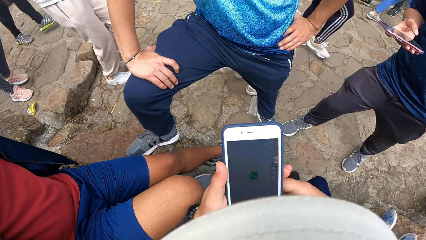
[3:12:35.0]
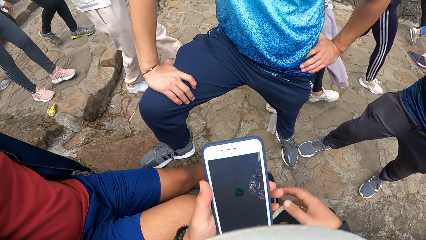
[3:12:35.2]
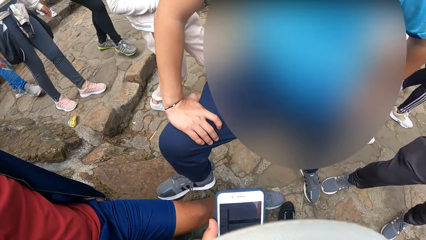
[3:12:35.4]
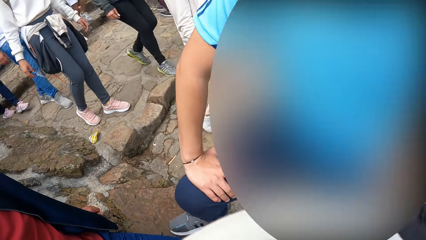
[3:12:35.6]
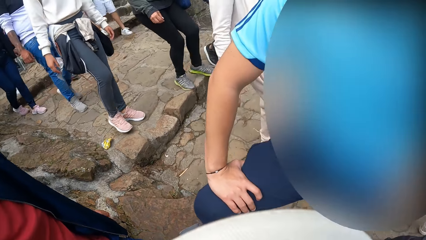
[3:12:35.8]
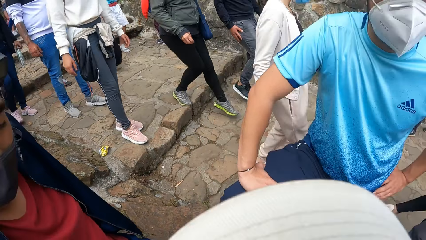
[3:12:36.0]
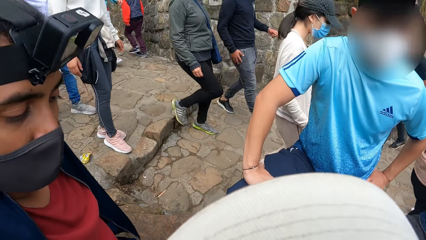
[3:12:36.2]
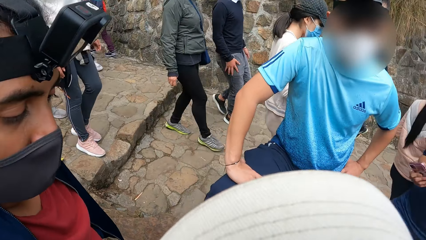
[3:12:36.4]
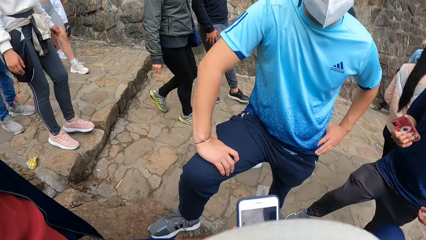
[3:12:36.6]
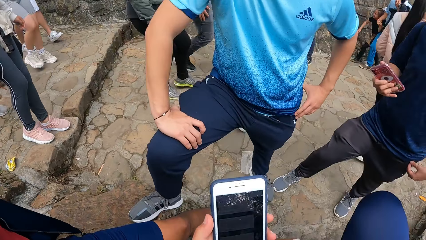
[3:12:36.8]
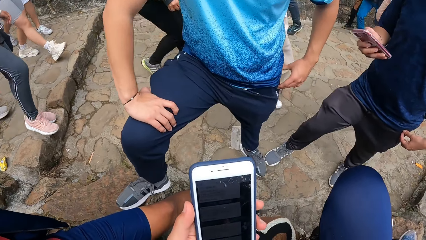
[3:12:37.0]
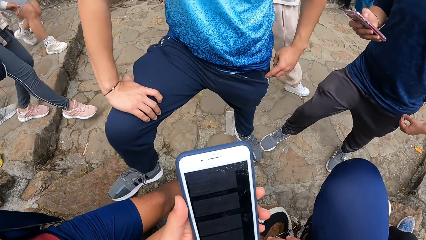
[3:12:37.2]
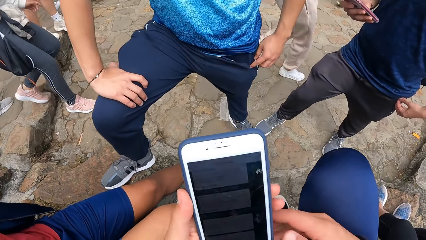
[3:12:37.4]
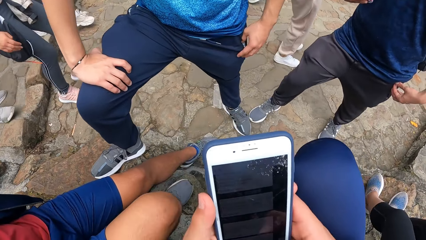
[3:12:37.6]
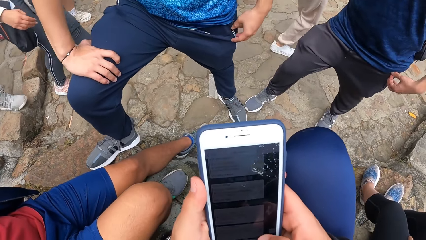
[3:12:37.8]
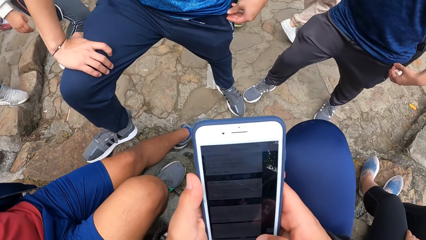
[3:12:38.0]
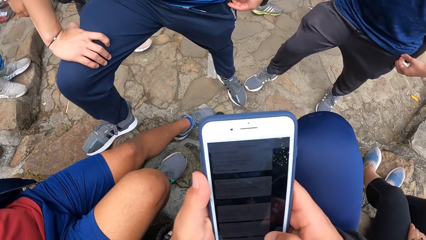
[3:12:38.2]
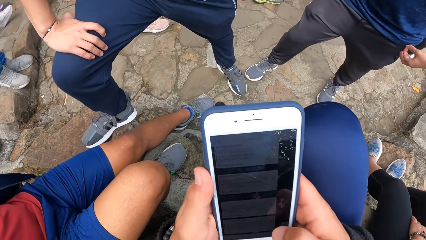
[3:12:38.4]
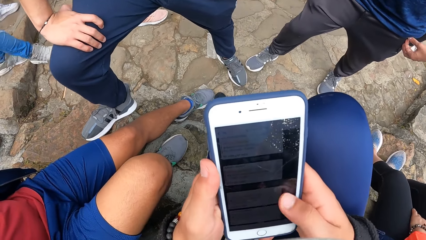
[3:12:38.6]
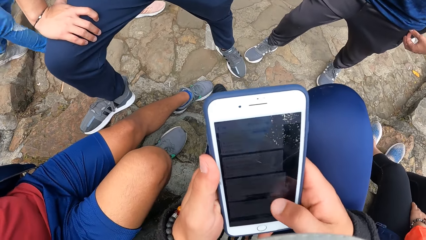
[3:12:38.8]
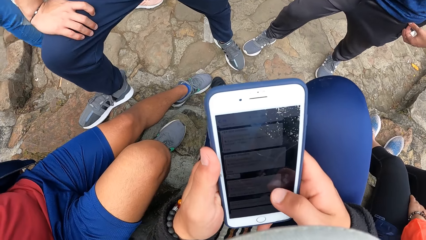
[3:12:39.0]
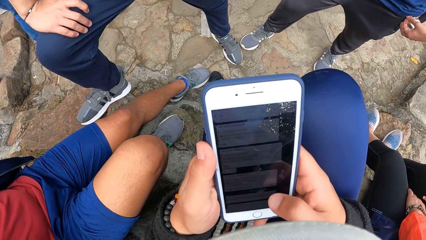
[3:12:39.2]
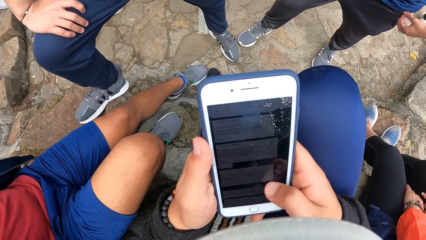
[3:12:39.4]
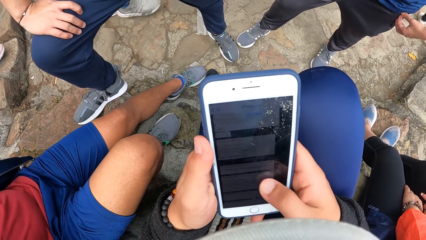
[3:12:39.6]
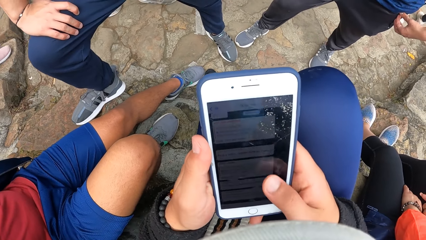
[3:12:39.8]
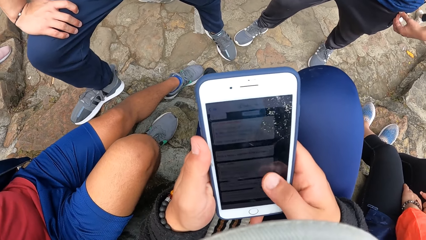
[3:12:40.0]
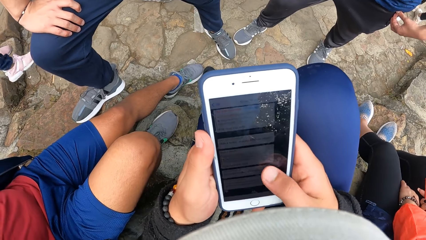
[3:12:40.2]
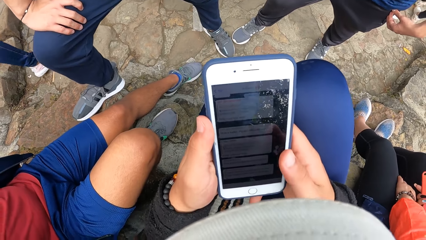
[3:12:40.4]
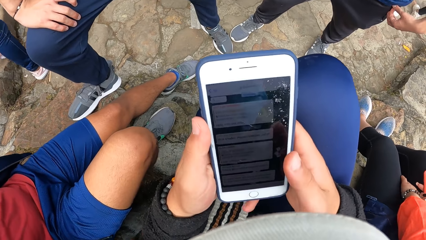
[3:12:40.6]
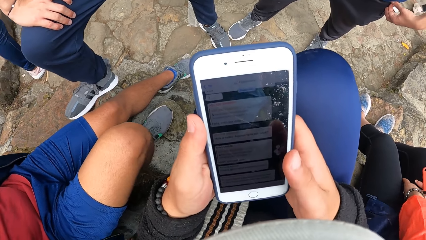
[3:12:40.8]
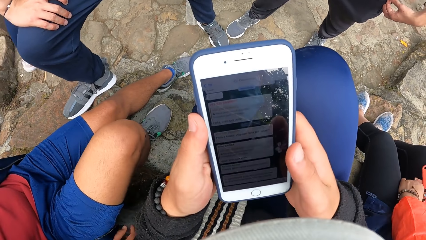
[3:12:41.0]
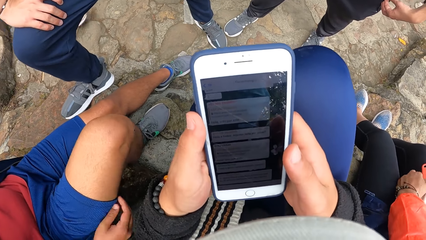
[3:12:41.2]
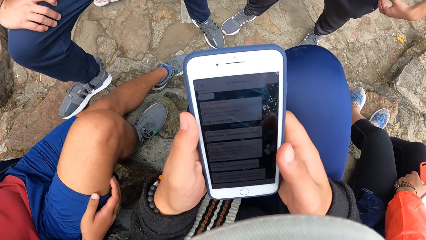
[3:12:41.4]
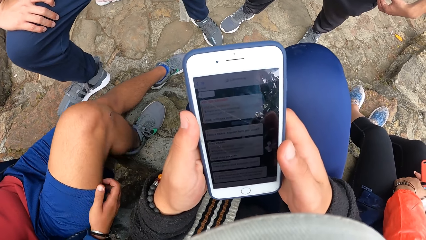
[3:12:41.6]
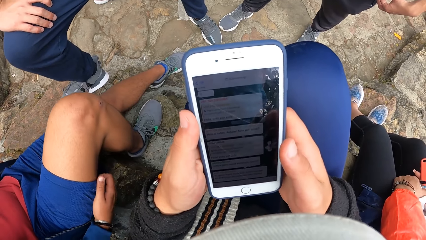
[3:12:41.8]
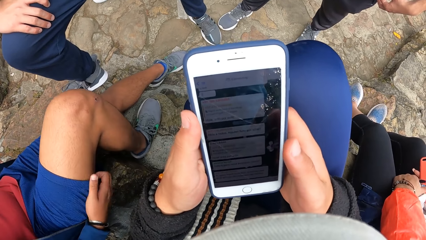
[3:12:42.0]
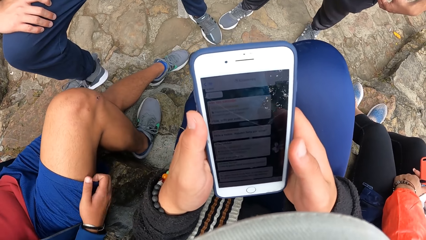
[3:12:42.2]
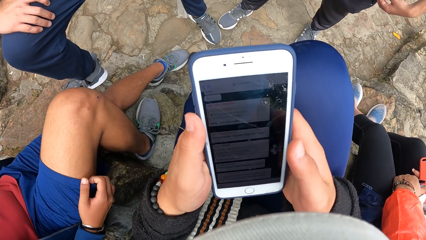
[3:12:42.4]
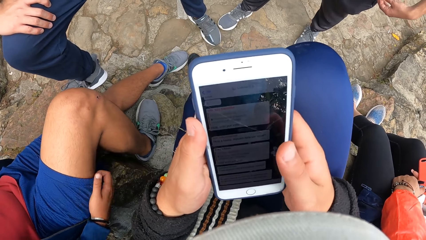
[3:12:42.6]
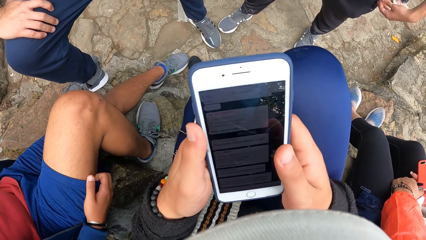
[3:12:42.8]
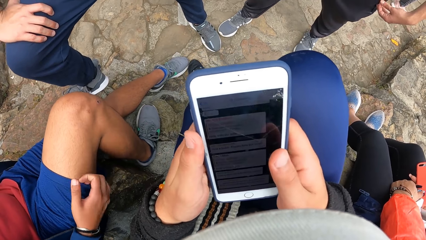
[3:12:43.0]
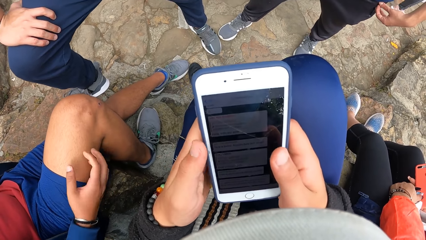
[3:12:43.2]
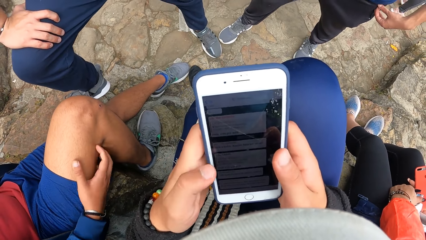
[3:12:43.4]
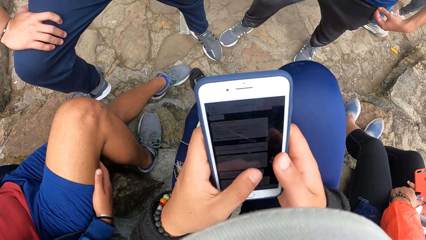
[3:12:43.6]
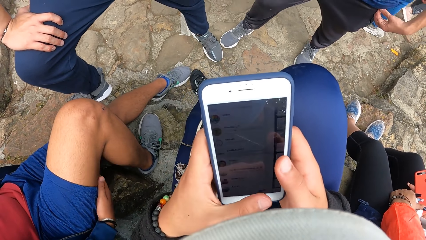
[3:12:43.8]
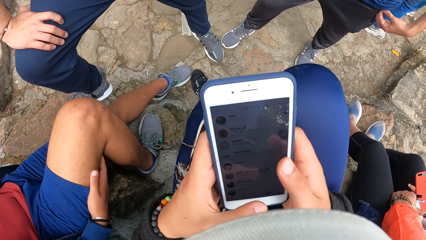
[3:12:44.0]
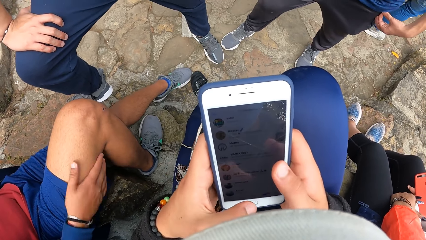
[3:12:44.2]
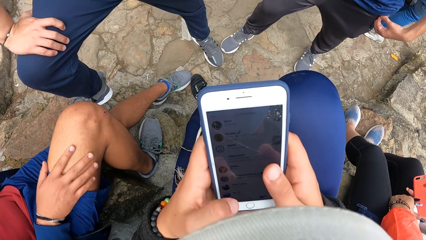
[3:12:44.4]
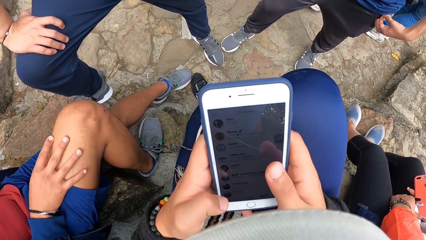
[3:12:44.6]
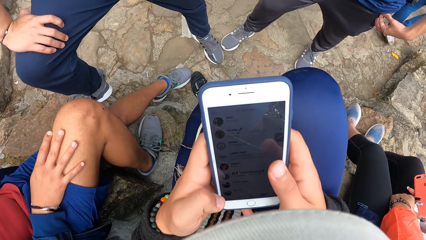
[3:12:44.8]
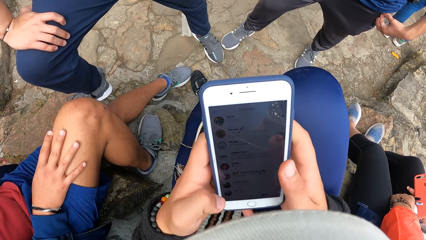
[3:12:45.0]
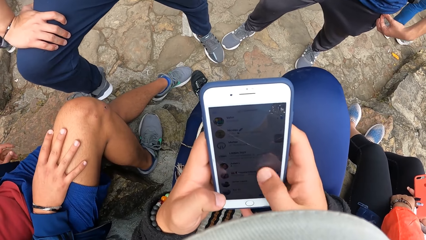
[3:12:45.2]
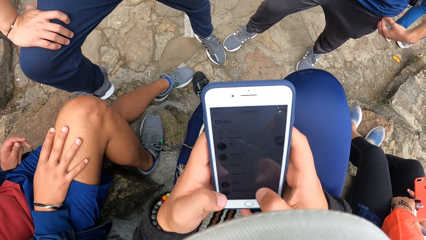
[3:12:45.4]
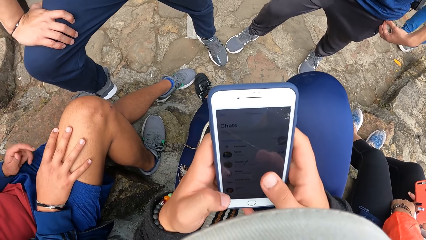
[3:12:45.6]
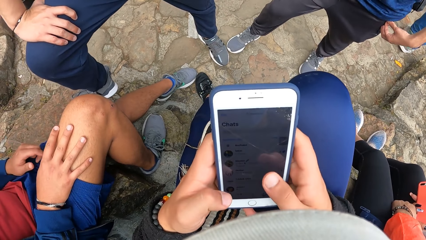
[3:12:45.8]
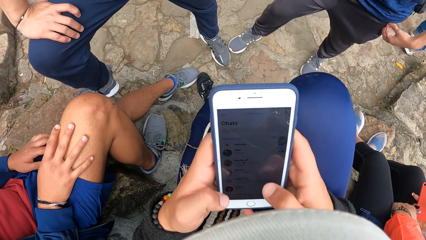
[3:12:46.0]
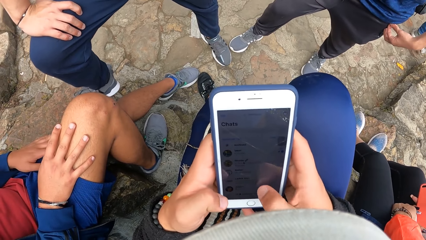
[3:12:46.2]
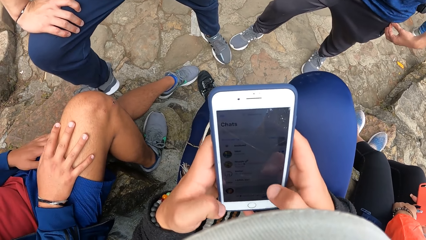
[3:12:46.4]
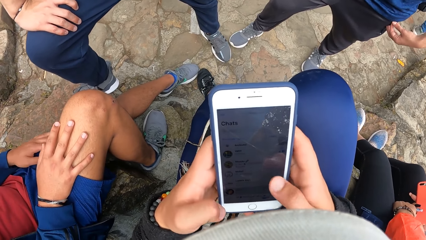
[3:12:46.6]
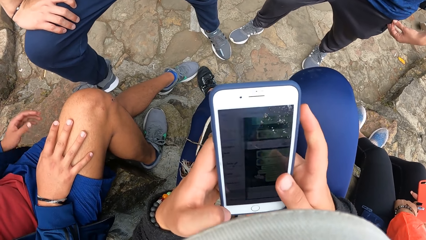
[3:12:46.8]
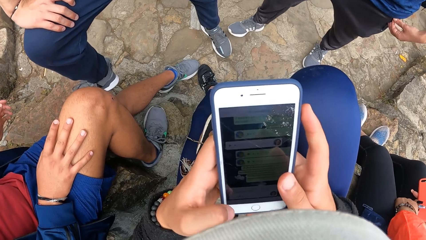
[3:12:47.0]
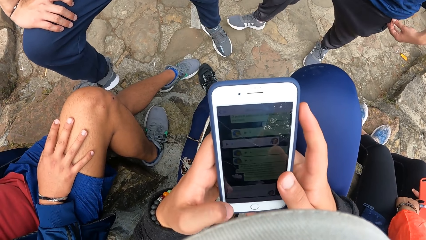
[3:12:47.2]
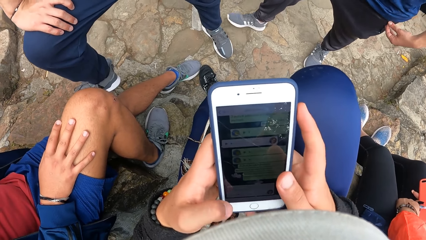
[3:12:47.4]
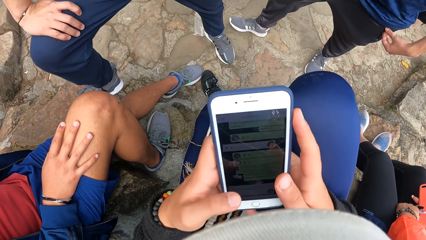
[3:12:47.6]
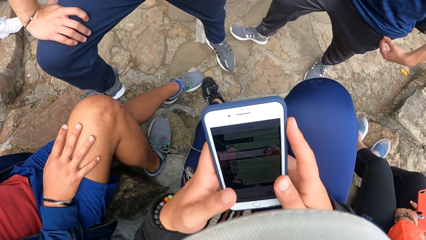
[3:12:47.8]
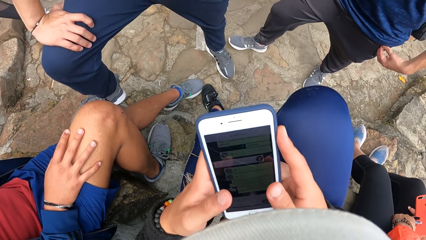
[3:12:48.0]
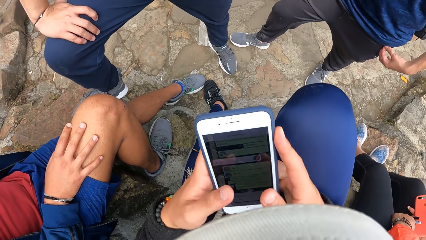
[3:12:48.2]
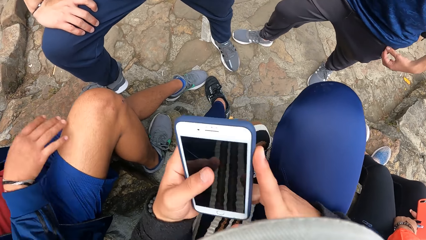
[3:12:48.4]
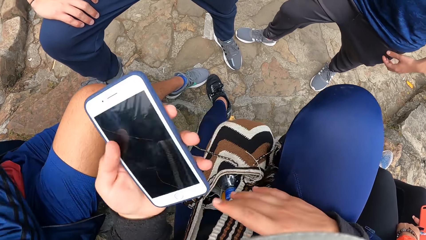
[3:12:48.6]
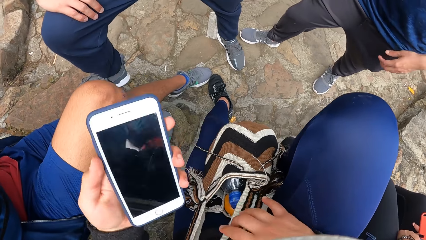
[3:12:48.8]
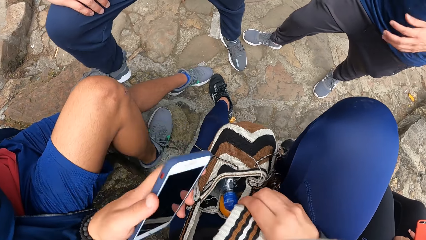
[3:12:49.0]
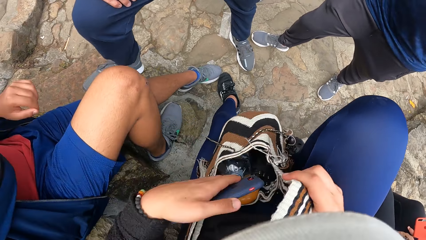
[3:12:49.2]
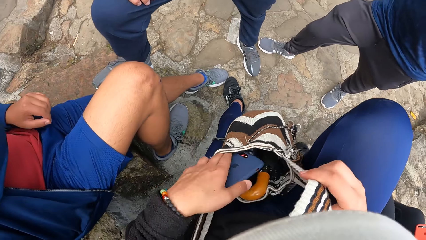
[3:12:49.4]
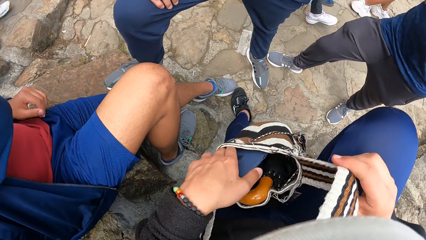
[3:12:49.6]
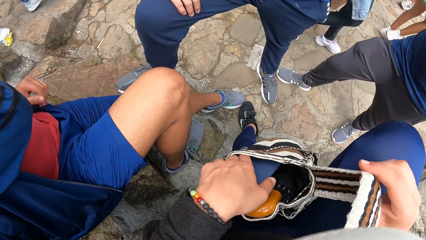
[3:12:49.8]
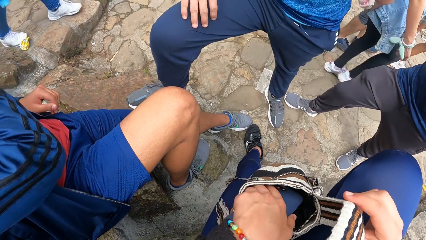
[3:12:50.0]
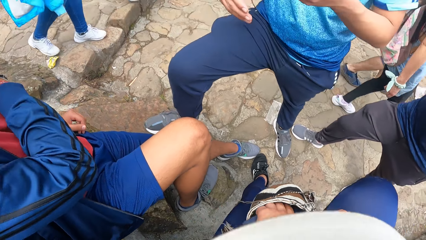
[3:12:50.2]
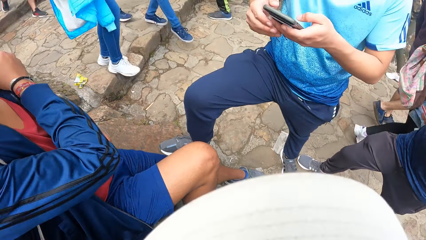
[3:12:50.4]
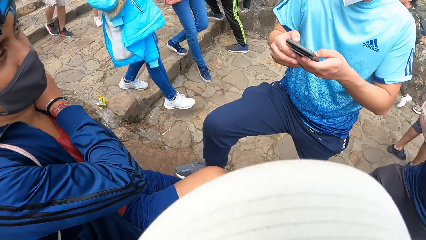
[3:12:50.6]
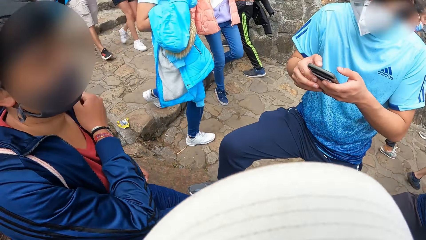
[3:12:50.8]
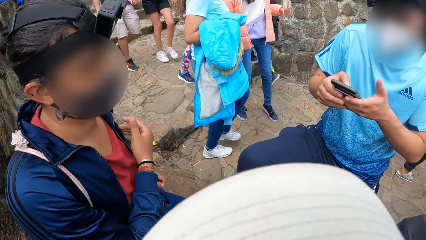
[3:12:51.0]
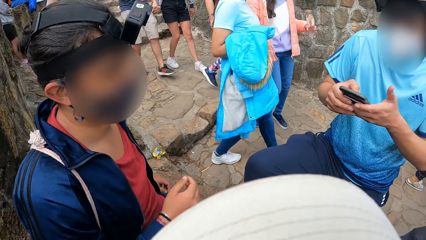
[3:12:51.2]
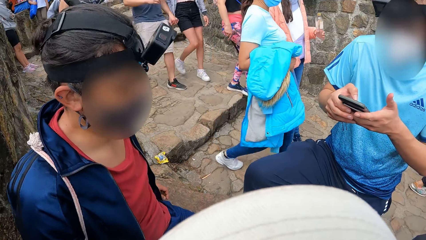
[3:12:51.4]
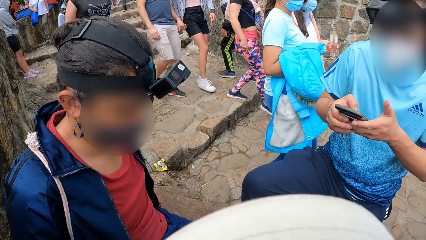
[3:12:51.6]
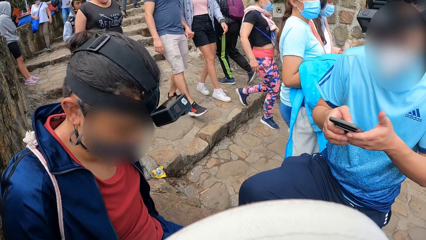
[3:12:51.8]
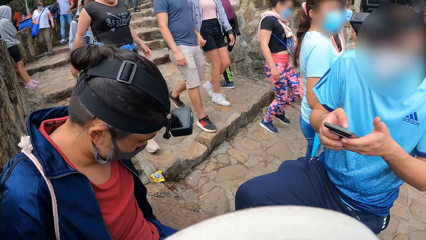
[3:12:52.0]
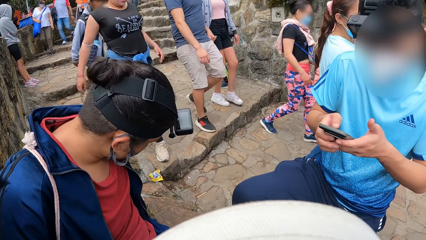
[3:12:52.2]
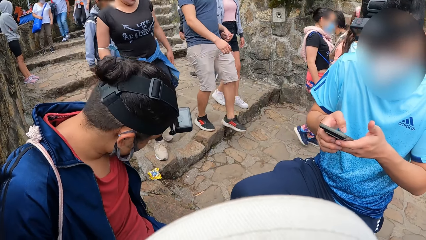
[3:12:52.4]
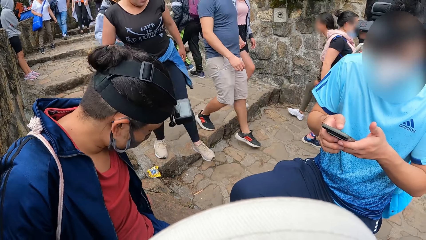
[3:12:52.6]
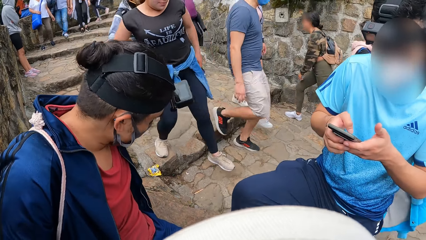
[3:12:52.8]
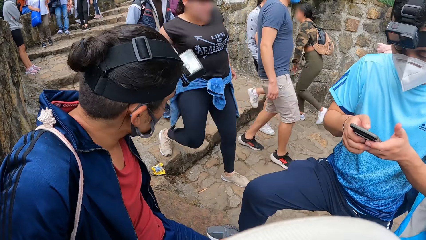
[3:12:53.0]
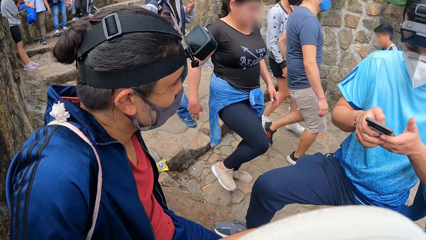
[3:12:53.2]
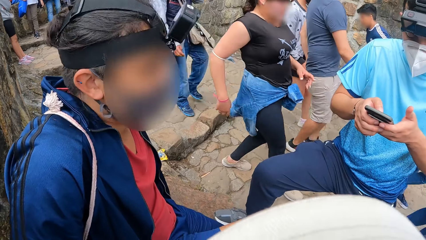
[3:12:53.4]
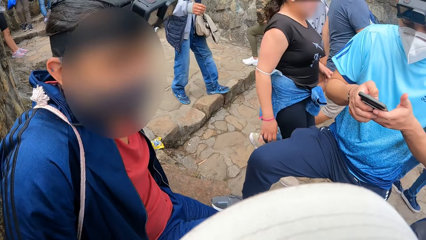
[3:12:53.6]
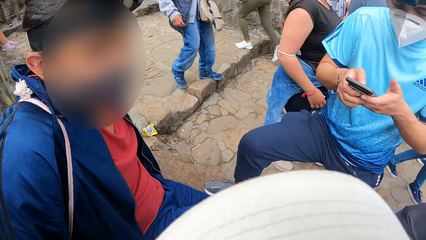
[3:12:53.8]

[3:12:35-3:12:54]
The camera wearer holds the phone with both hands and presses the phone with her right hand. The first man scratches his right lap with his right hand. The camera wearer presses the phone with her left hand. The first man places his right hand on his right lap. The camera wearer presses the phone with her right hand. The first man places his left hand on his left lap, removes his left hand from his left lap, and removes his right hand from his right lap. The camera wearer holds the cross body bag with her right hand. She puts the phone in her left hand in the cross body bag in her right hand. The first man adjusts his cloth with his right hand. The third man holds the phone with both hands and presses the phone with both hands.
